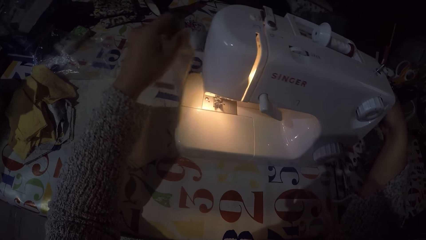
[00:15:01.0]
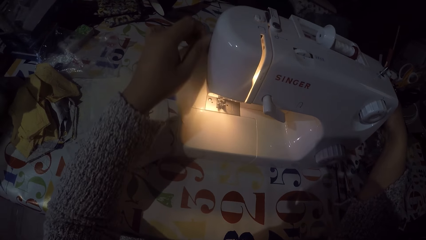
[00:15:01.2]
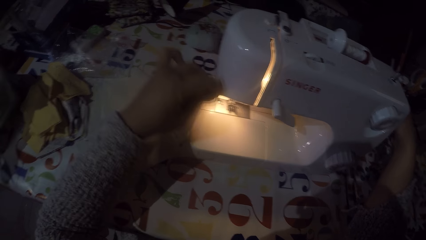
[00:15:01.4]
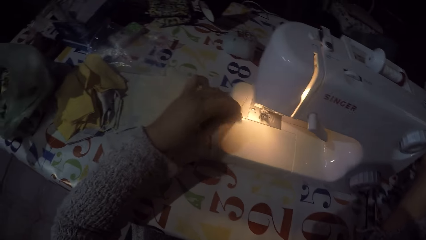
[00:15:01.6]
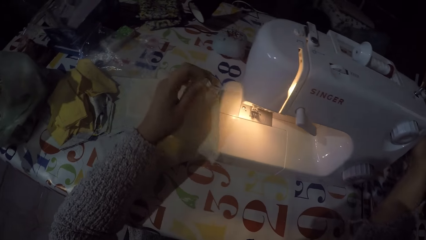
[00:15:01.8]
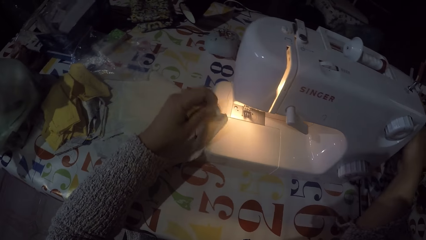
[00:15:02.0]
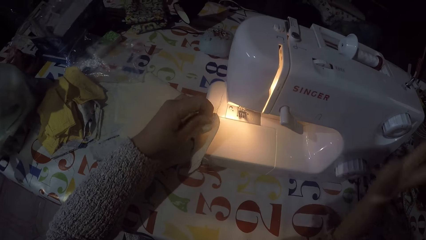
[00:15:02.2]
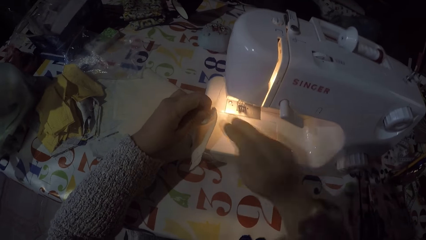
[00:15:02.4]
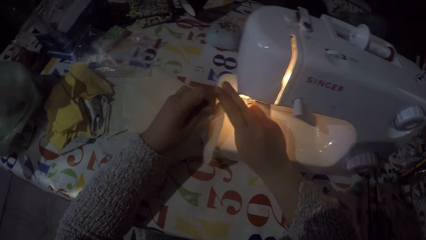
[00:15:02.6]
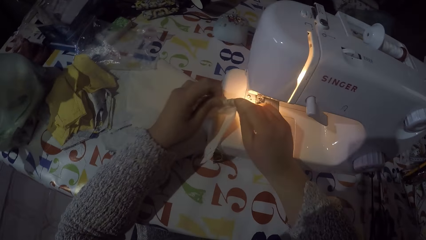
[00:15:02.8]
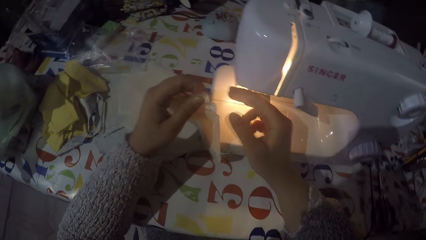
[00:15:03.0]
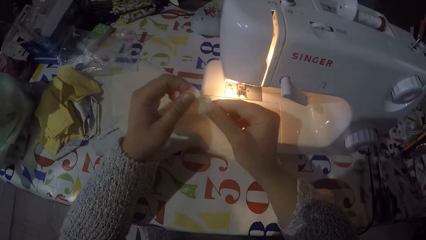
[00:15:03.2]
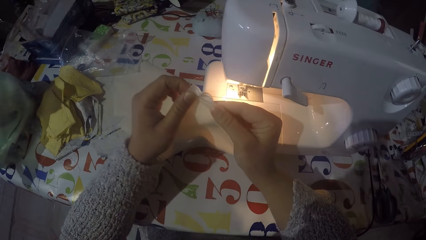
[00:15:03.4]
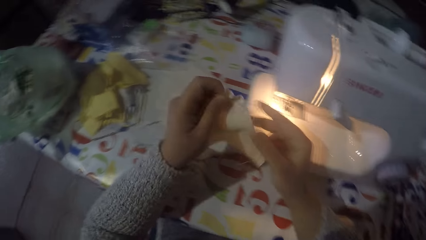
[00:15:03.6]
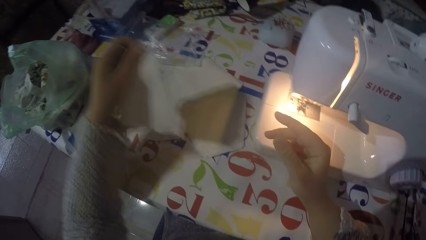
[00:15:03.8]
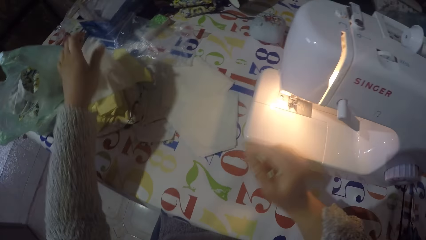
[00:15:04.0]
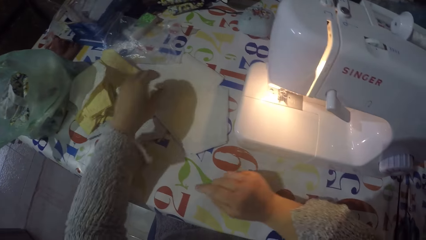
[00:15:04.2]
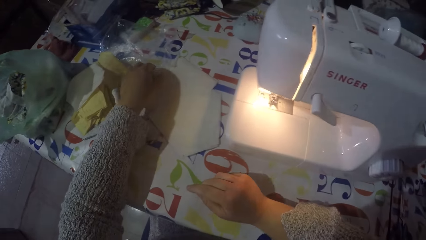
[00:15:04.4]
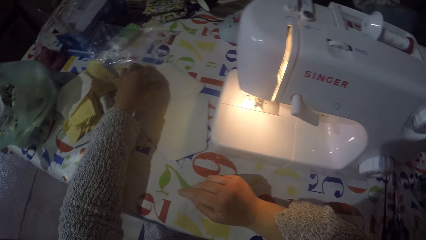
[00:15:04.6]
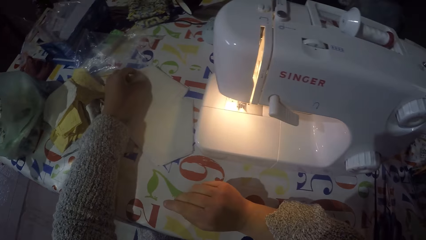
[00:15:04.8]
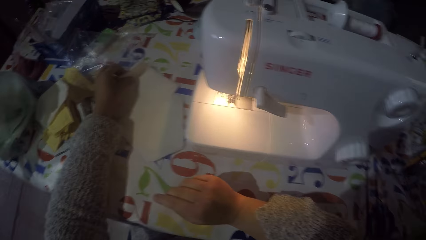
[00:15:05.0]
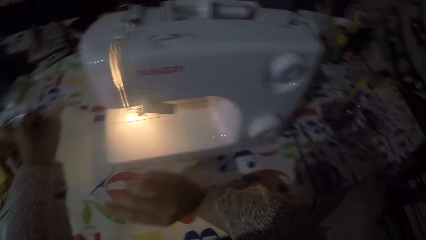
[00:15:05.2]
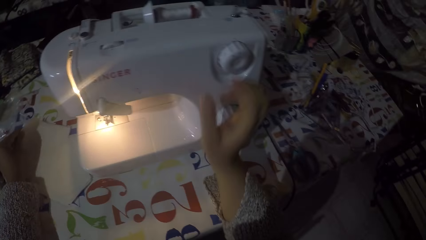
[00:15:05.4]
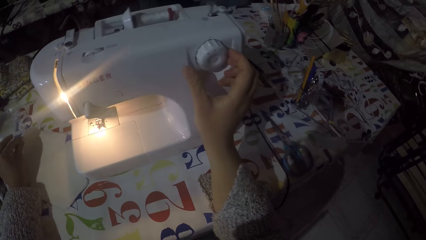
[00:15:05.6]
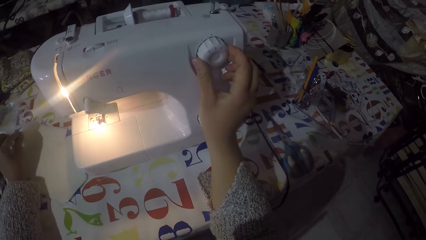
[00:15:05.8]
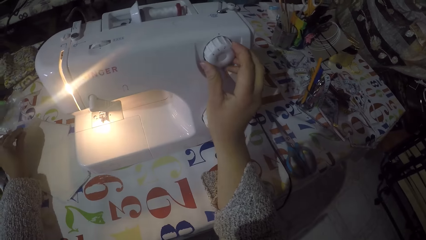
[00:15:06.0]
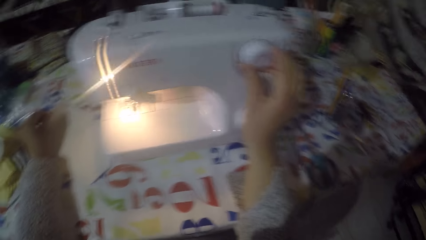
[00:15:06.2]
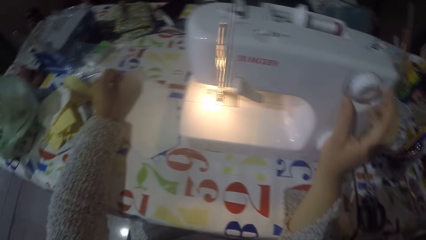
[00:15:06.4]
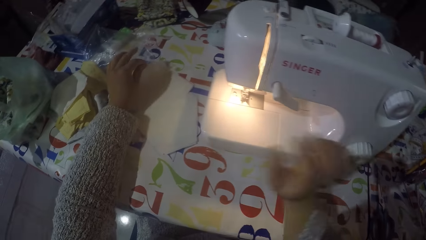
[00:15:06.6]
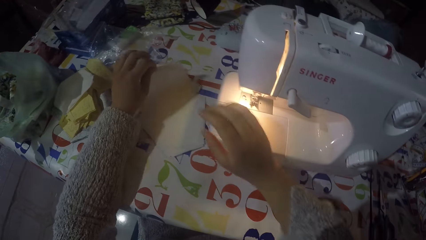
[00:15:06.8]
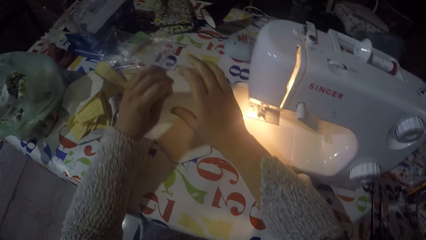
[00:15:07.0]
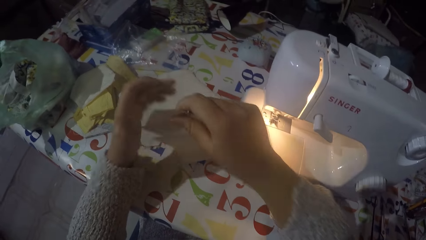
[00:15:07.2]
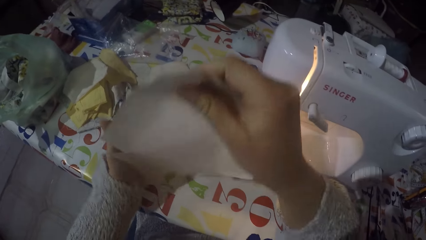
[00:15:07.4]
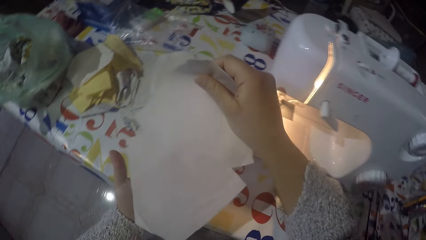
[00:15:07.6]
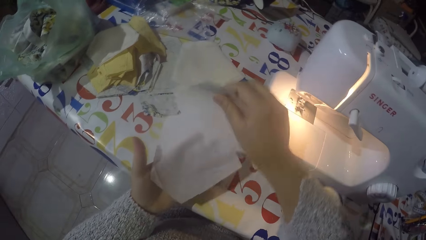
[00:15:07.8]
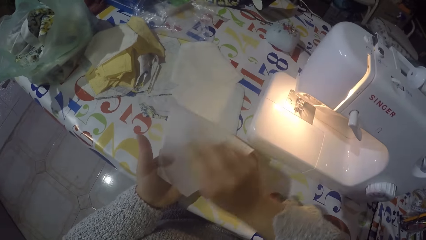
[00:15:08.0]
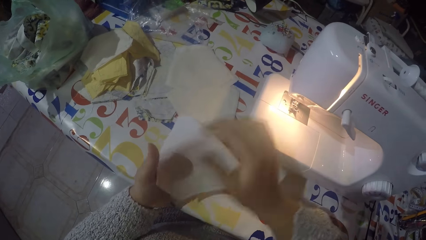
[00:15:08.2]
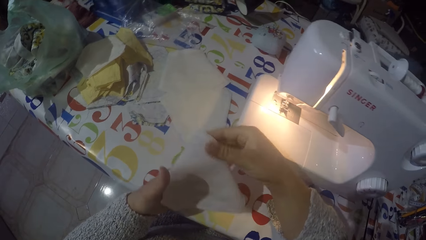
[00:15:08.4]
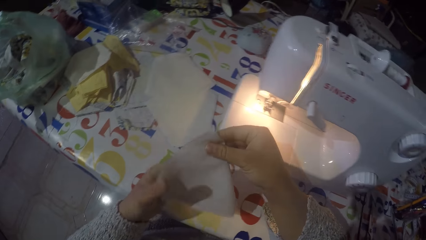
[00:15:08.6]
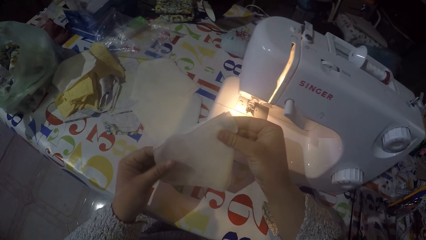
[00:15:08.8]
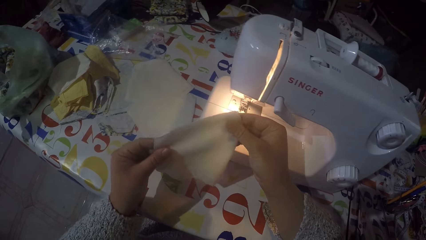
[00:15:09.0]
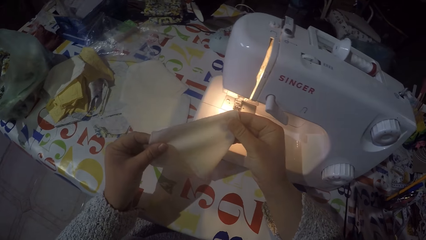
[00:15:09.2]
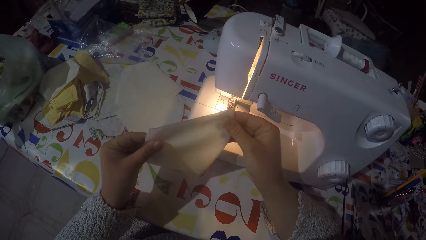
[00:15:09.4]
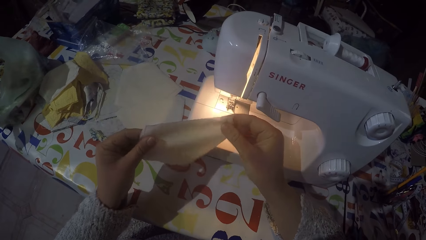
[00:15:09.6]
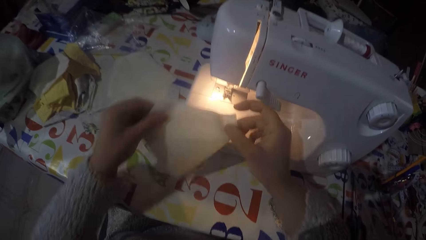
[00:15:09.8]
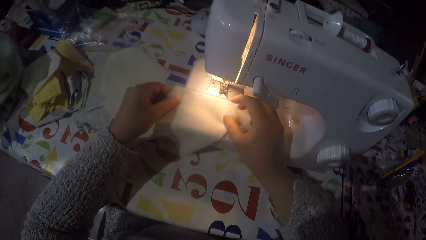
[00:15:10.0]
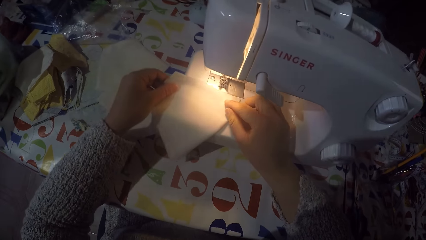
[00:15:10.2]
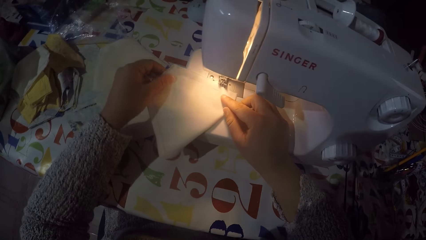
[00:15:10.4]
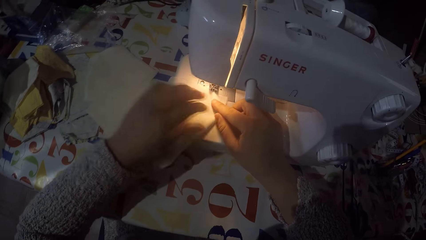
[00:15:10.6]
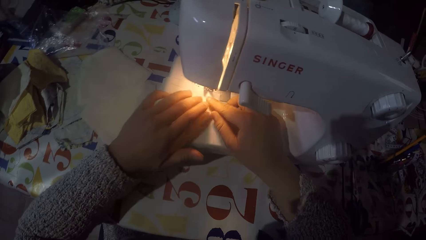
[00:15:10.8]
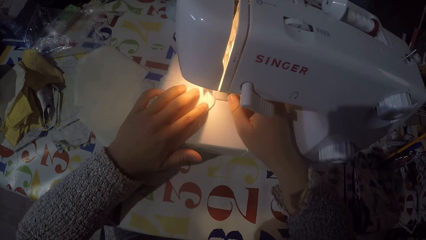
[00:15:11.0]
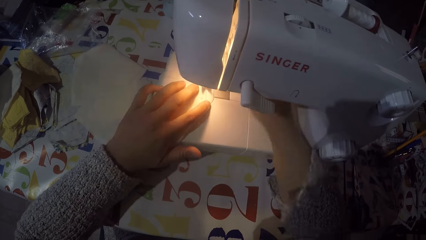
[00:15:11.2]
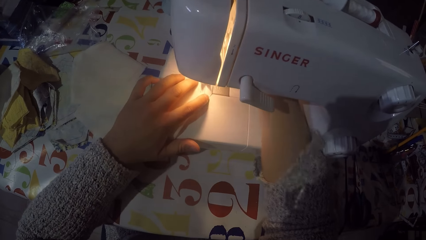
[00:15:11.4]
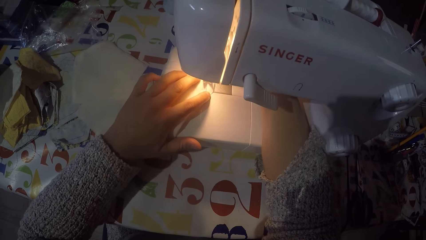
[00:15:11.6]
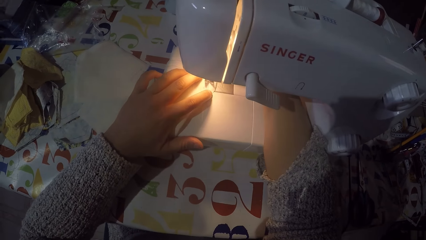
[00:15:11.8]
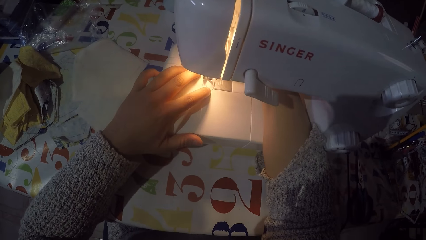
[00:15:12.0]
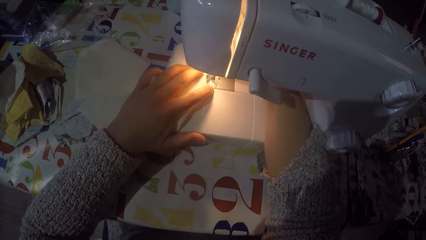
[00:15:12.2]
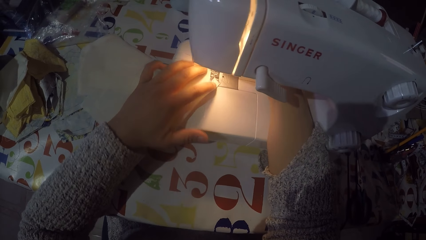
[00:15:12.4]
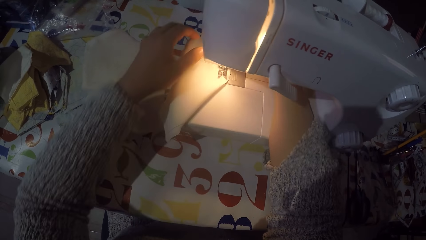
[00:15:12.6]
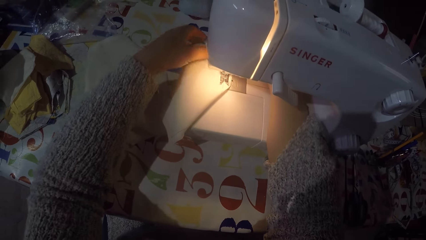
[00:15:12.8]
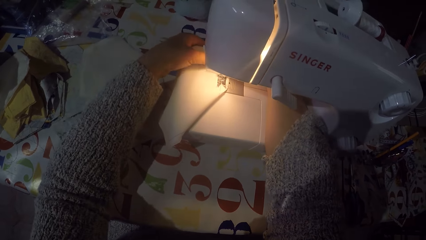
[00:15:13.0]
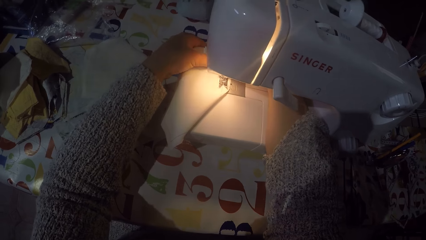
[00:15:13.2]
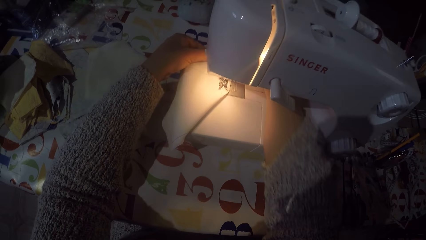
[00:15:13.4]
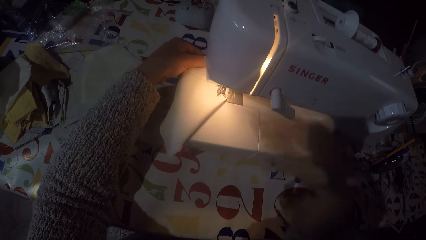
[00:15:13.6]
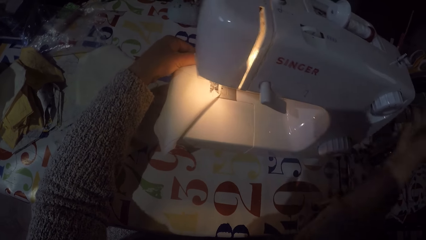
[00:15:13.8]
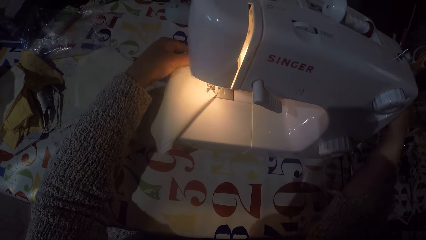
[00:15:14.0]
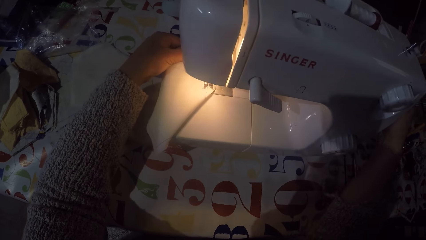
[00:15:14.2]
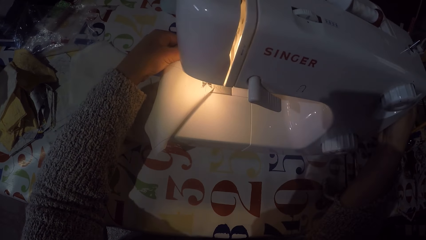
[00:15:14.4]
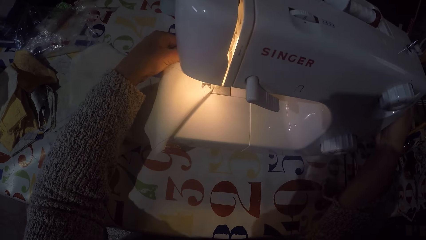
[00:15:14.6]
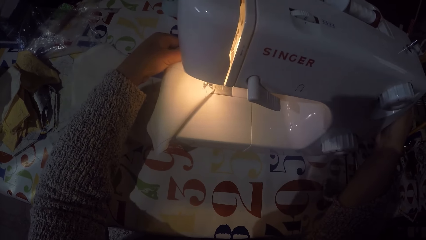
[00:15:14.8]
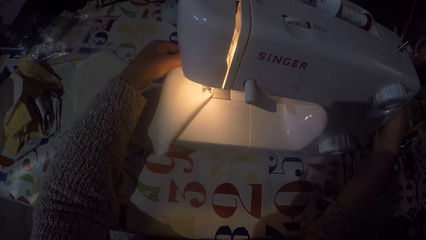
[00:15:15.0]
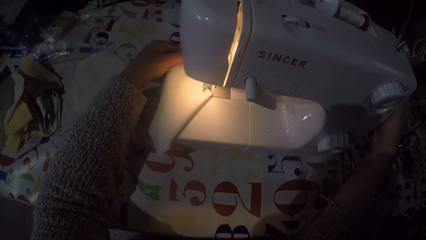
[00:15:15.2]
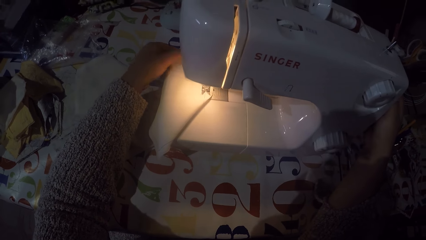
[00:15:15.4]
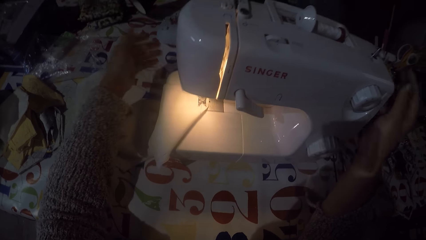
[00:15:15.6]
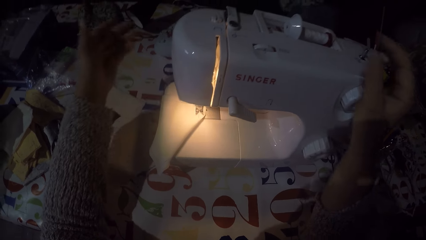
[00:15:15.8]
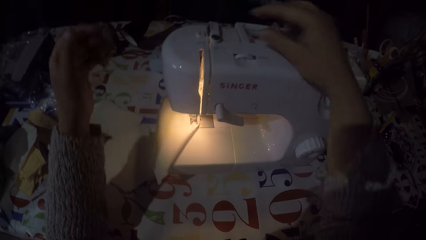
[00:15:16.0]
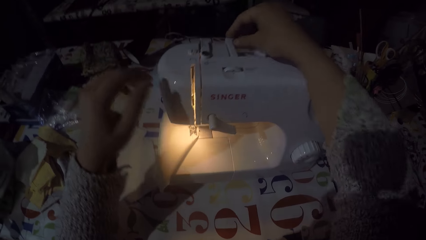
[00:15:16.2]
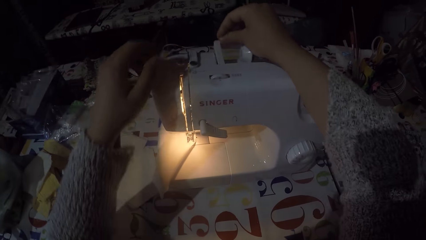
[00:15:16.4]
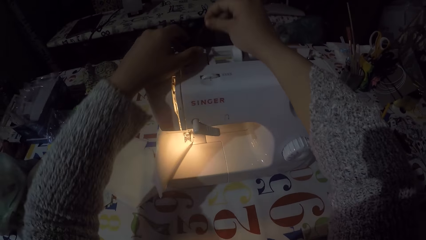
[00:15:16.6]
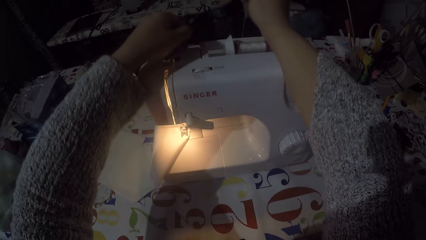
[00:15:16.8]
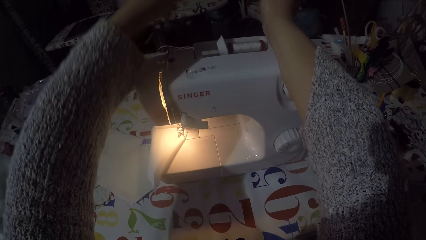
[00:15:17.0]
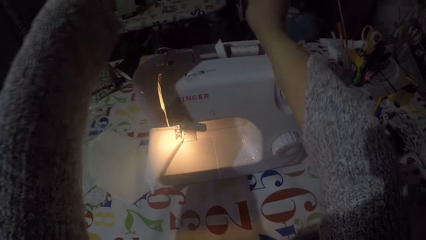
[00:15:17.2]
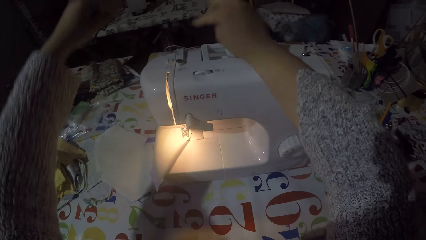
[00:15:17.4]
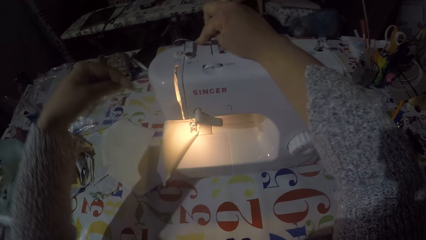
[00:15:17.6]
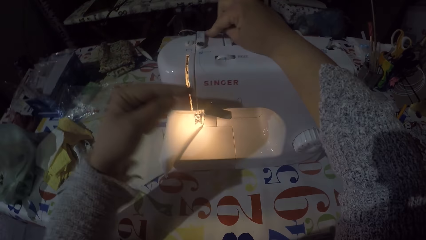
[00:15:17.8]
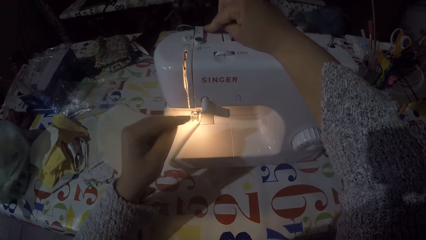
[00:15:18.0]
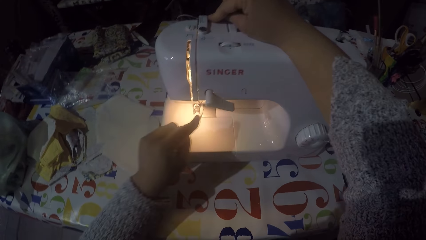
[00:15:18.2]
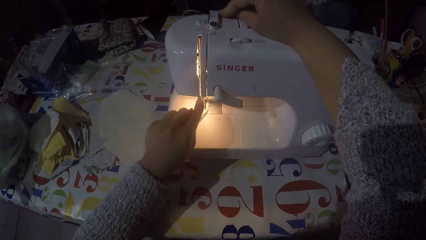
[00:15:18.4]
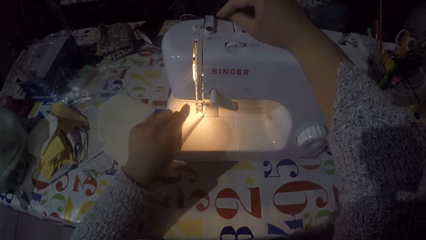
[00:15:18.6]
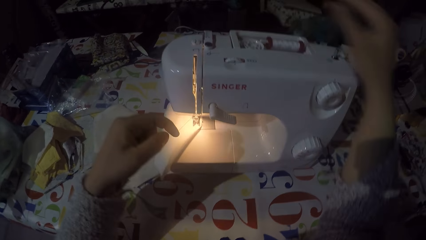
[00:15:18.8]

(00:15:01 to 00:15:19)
The camera wearer cuts the sewing thread. They put the piece of cloth with the rest. They throw a piece of cloth on the table. They pick up a piece of cloth from the table. They hold another piece of cloth. They touch the length regulator. They rotate the stitch selector. They pick up the piece of cloth from the table. They fold the piece of cloth. They put the piece of cloth on the sewing machine. They touch the hand wheel. They pull the thread from the winder's disc. They fix the sewing thread on the sewing machine.
